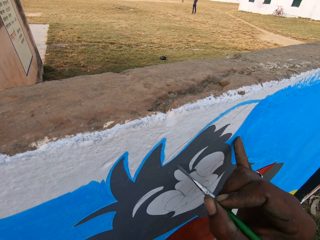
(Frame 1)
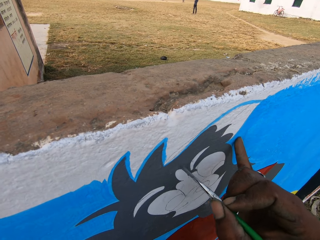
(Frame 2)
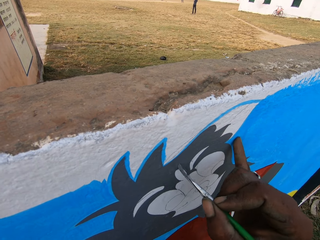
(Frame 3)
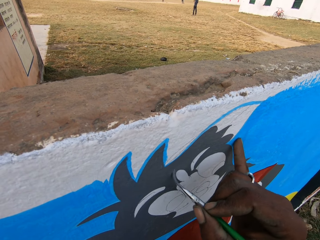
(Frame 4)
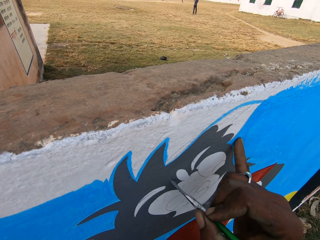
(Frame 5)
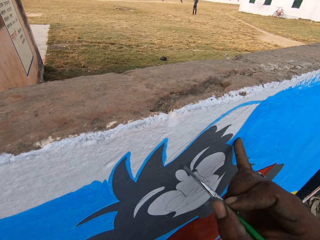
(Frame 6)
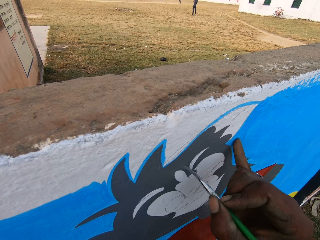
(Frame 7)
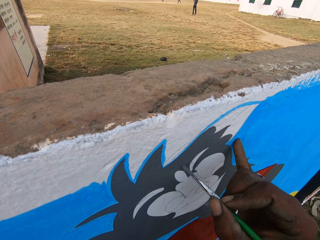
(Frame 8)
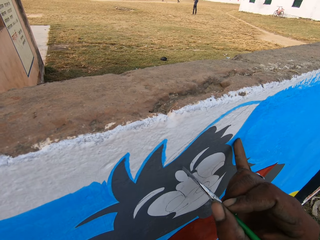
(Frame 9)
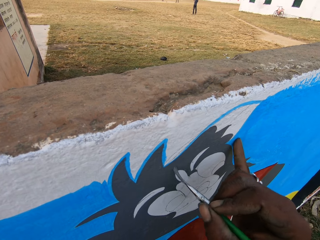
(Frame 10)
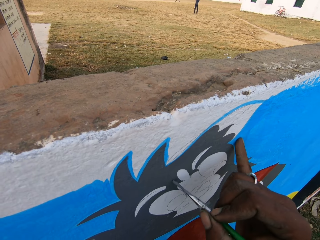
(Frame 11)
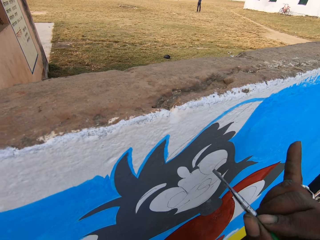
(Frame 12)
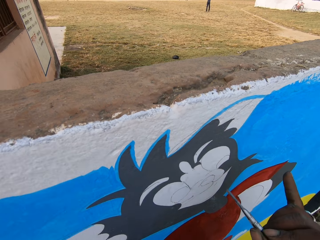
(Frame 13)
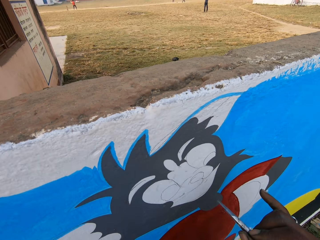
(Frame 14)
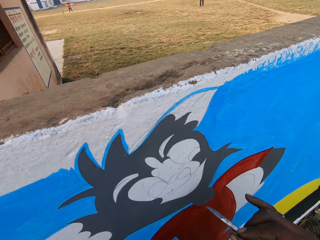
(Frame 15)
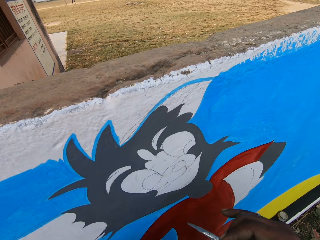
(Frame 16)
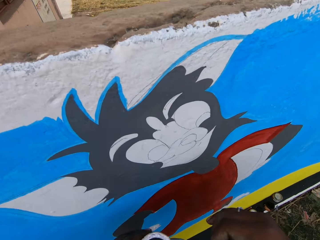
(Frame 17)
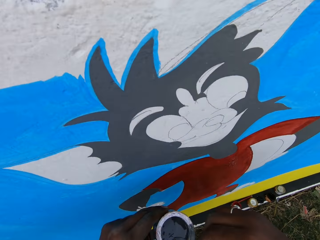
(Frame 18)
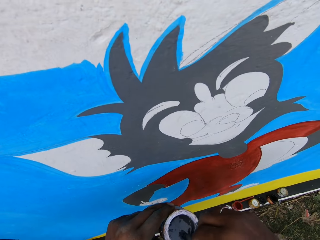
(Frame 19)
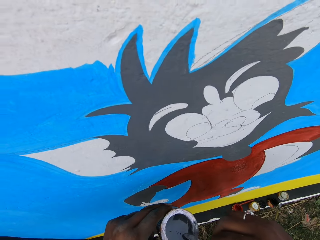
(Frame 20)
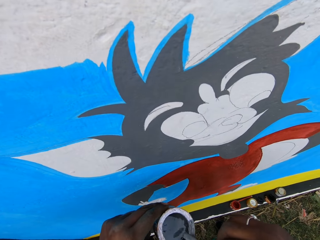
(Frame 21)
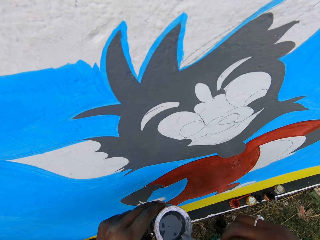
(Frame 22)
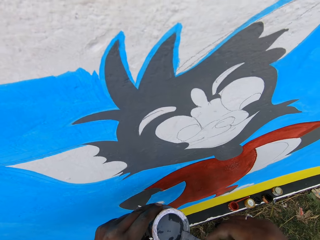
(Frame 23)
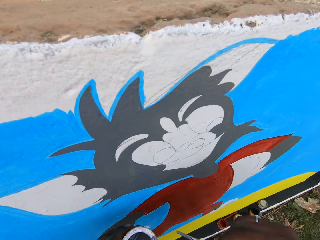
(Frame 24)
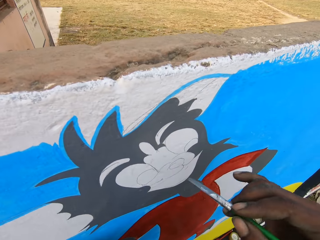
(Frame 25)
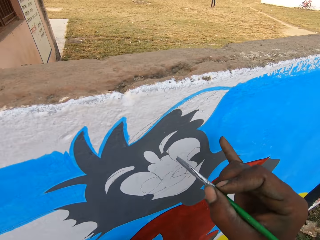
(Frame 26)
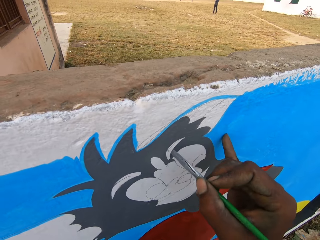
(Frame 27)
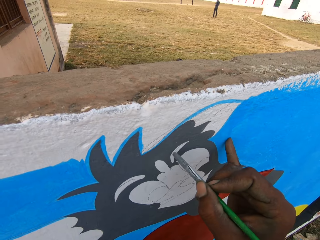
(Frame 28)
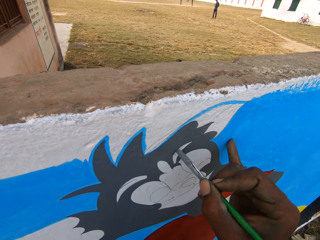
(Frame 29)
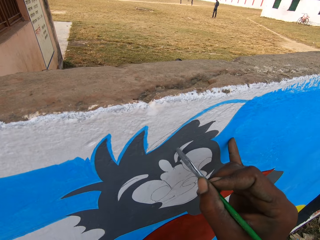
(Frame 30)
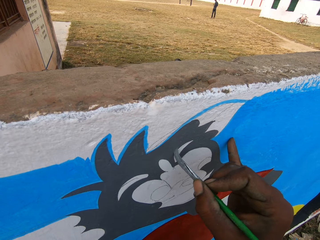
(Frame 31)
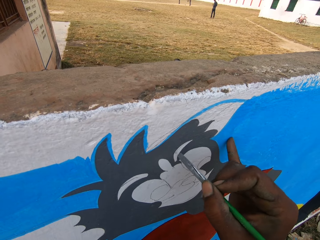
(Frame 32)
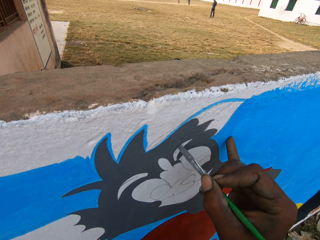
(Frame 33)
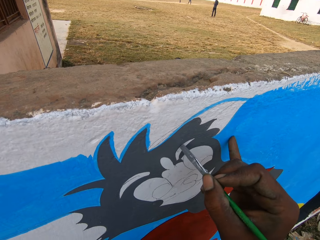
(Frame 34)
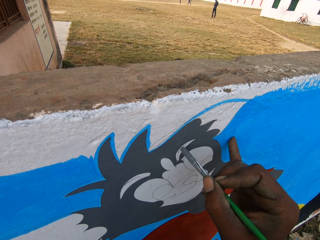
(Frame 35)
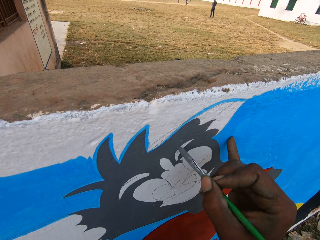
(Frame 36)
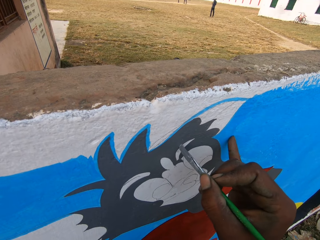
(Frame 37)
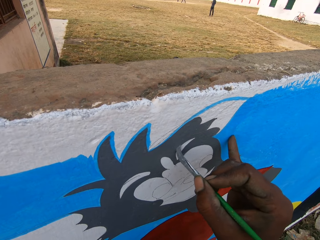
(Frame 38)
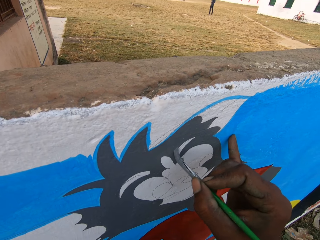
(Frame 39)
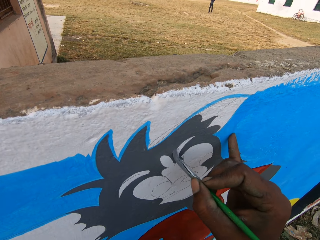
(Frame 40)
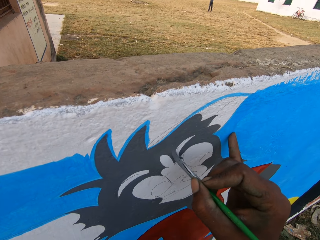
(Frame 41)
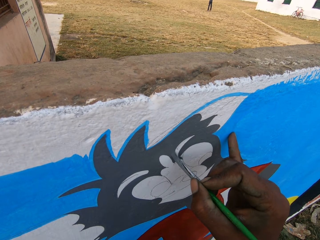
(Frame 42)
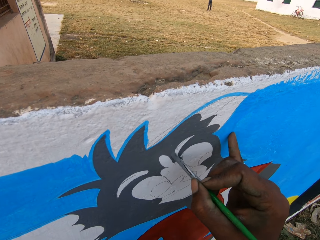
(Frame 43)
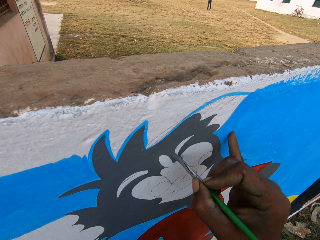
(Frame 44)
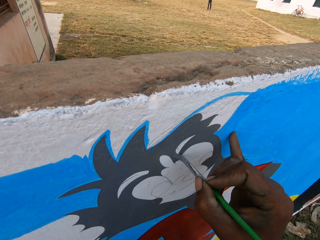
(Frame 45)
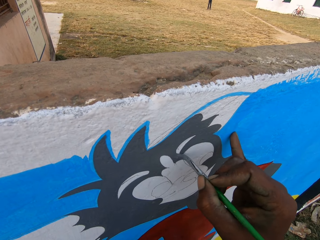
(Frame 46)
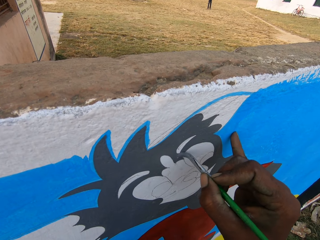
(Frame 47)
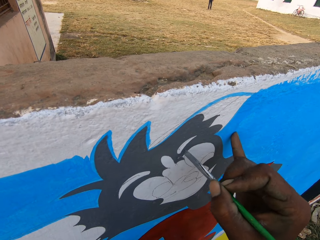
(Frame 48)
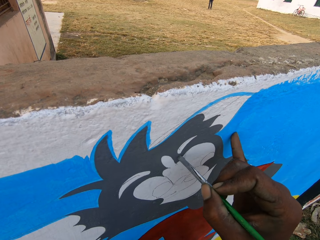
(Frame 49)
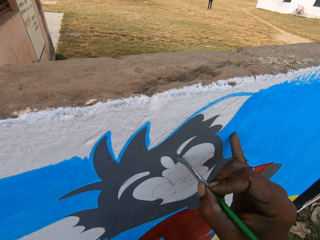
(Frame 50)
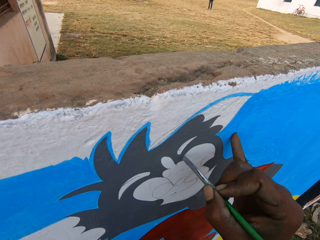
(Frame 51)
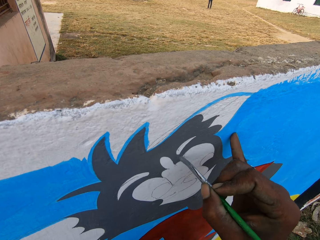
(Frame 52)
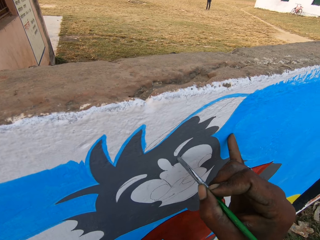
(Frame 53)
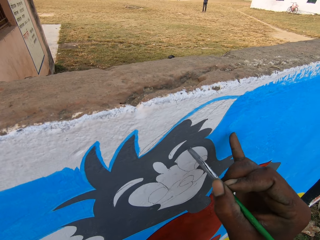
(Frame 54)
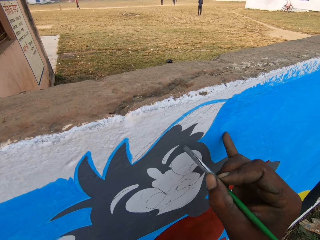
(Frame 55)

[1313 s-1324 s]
The camera wearer dips the brush into the can of paint in his left hand. He paints the wall with the paint brush in his right hand.

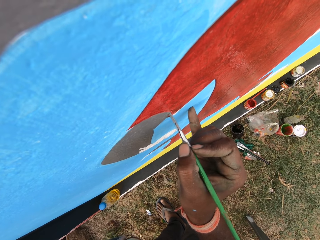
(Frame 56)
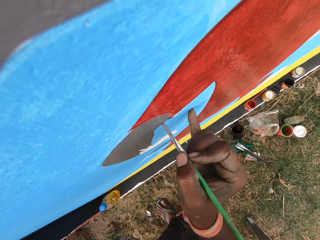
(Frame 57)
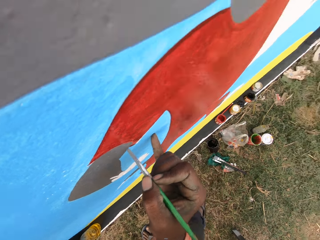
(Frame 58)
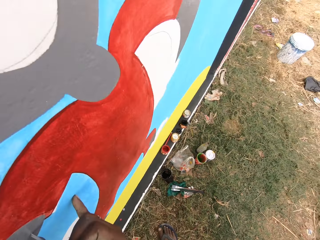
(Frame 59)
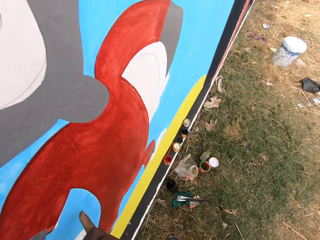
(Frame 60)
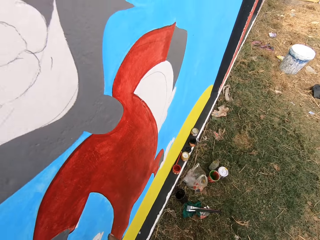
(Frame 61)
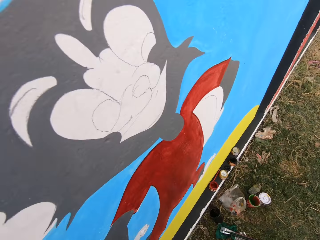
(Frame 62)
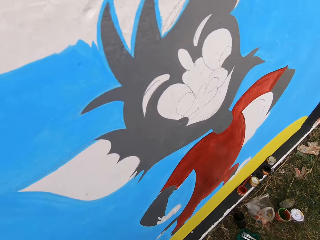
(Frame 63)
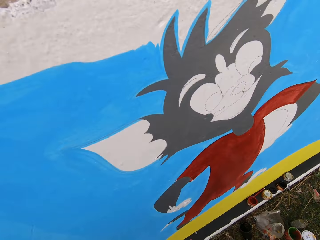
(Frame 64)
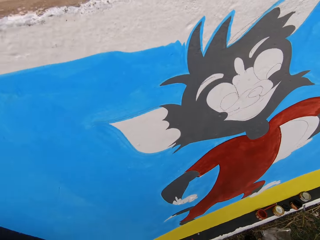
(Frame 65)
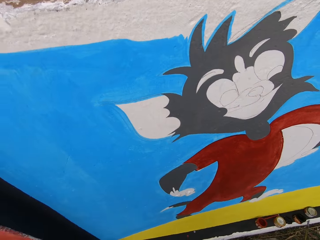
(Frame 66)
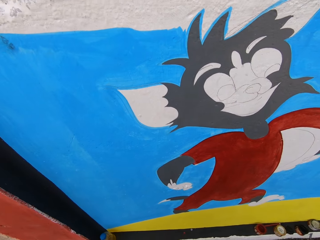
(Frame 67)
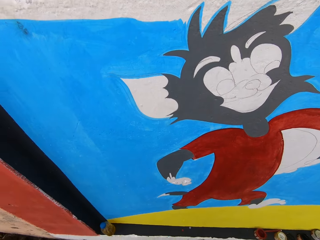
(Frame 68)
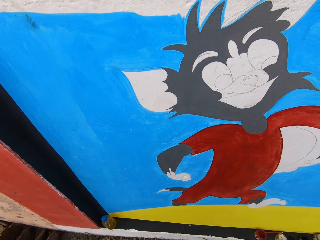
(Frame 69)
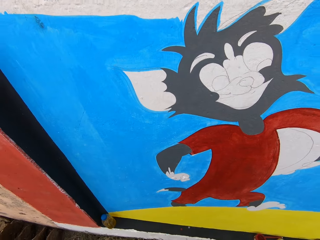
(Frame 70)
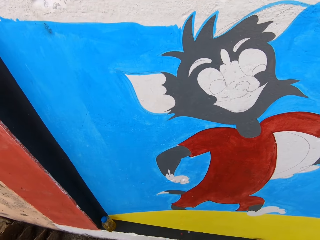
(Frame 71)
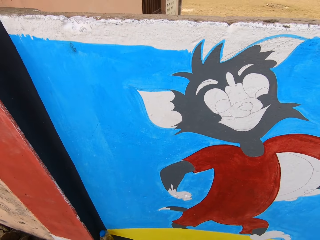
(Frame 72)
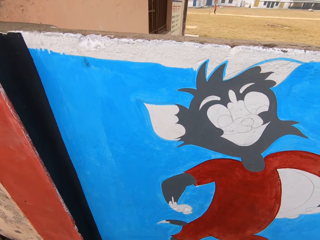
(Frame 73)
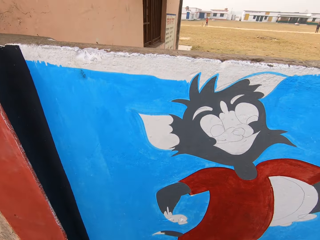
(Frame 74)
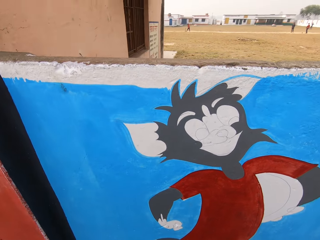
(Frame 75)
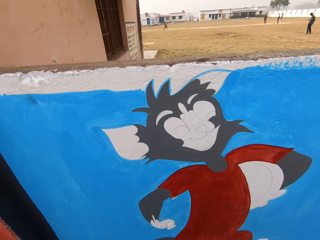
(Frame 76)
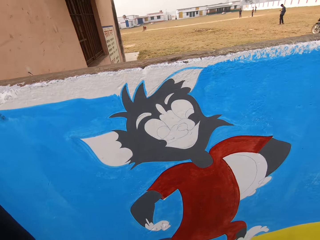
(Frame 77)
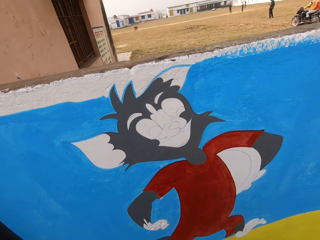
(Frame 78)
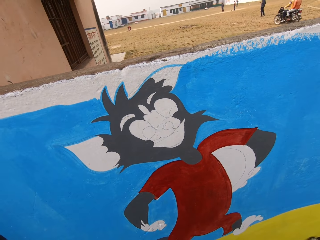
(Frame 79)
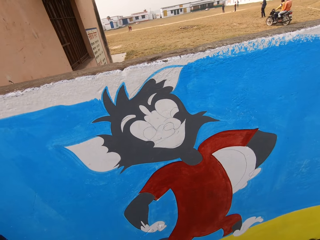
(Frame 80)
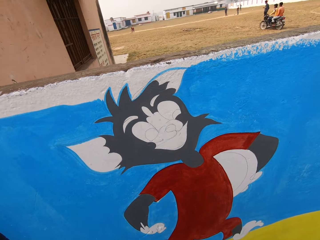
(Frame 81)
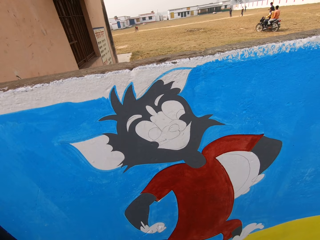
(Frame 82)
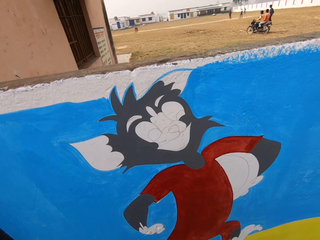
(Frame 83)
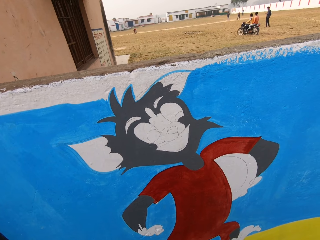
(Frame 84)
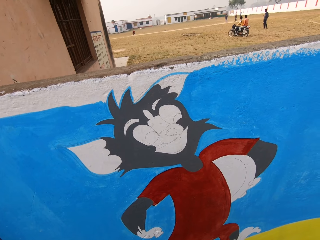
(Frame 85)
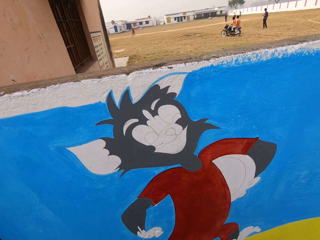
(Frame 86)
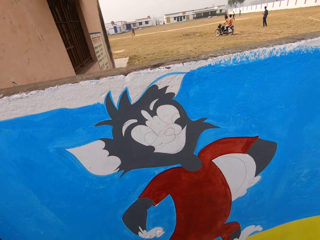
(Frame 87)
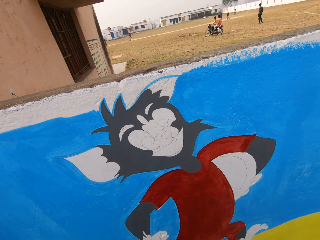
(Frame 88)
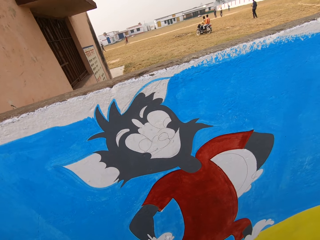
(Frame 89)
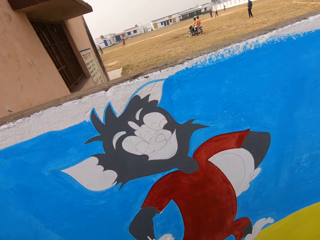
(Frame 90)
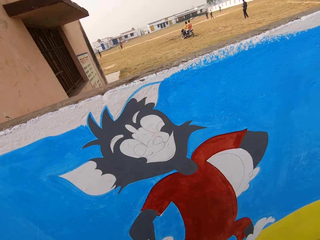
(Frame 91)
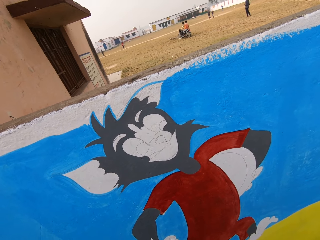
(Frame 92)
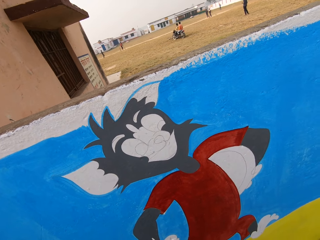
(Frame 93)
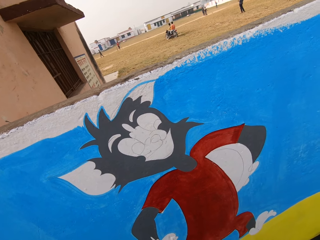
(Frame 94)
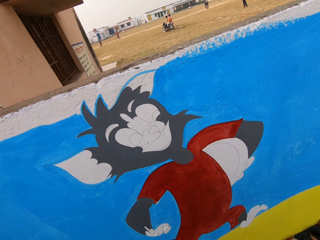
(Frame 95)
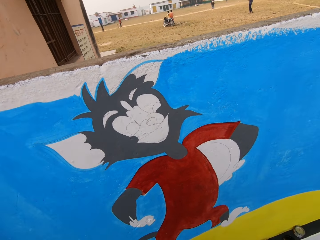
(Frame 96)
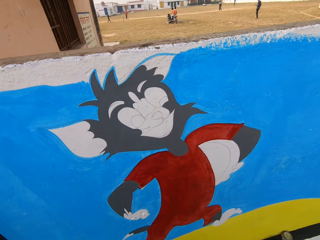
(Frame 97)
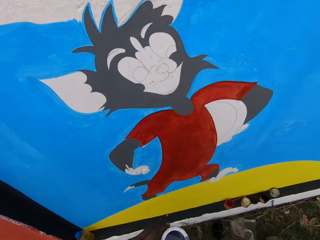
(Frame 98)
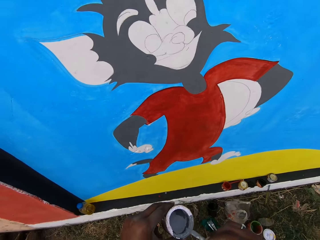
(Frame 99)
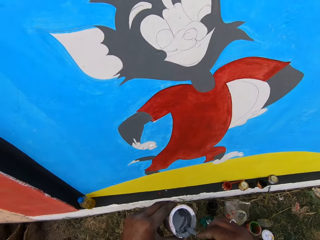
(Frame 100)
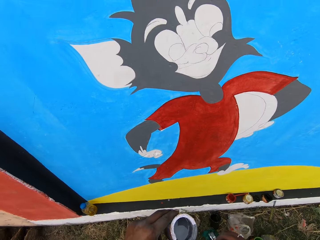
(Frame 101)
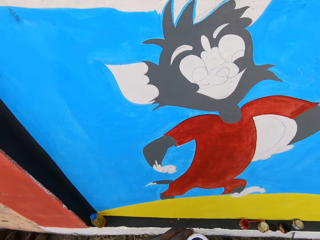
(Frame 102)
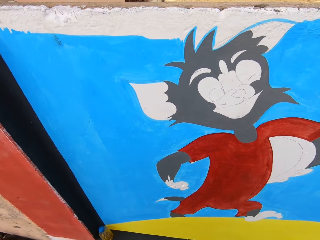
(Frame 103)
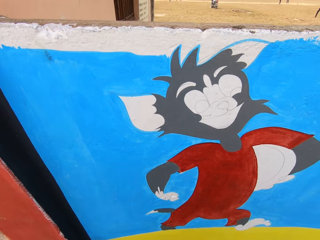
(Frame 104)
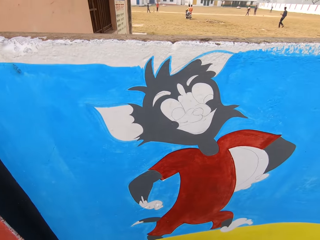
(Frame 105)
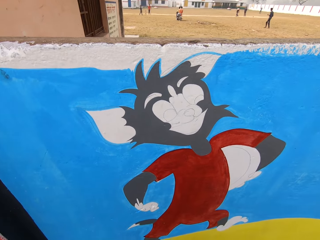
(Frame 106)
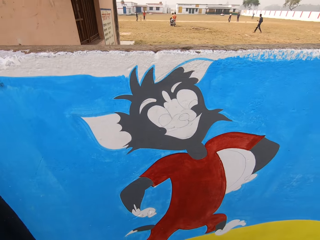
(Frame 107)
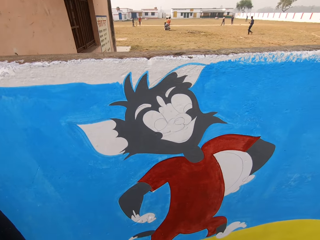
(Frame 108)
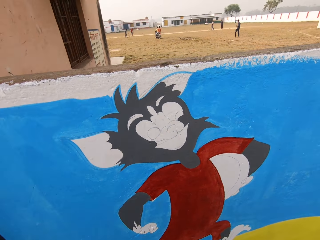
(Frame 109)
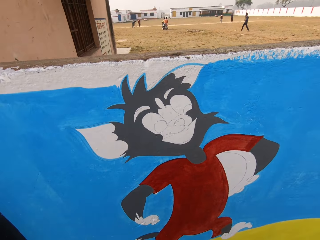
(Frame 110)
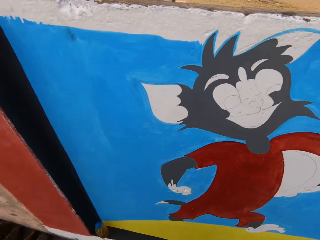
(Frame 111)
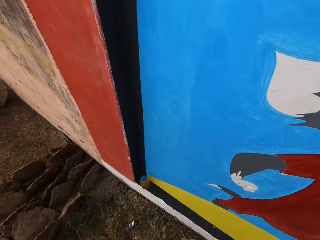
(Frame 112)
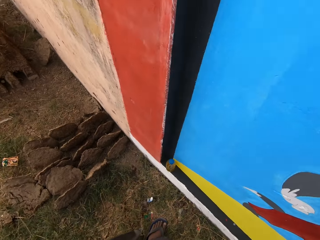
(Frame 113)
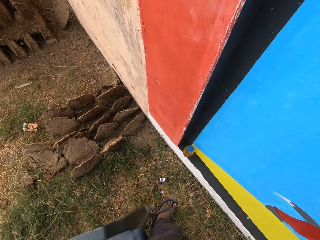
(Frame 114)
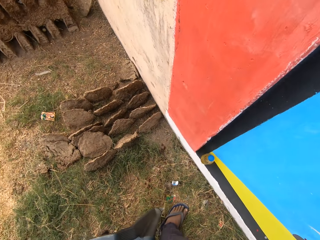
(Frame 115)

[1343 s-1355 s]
The camera wearer looks at a paint bucket on the ground by his right side. He turns his head. He looks over the fence. A man rides a motorcycle across a field. The camera wearer dips a brush in a tin.
